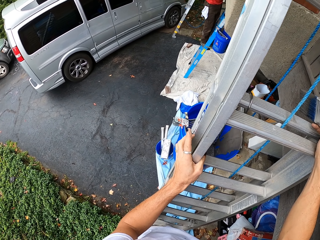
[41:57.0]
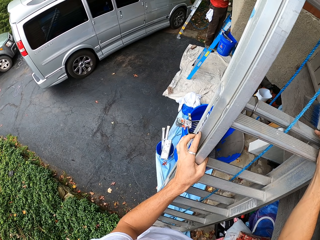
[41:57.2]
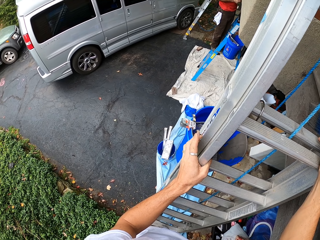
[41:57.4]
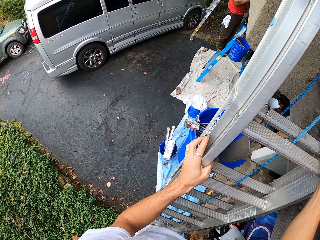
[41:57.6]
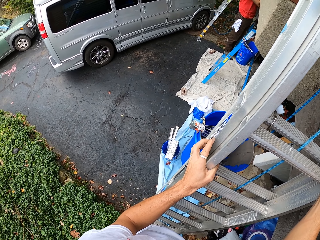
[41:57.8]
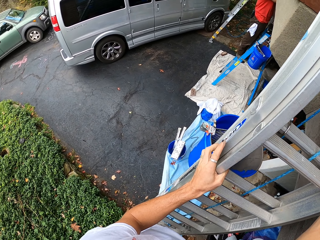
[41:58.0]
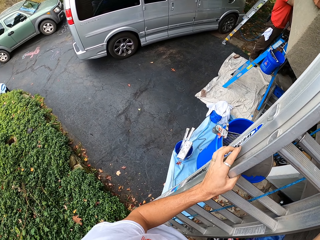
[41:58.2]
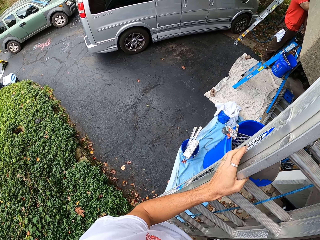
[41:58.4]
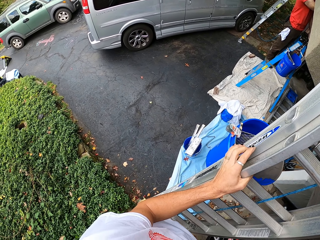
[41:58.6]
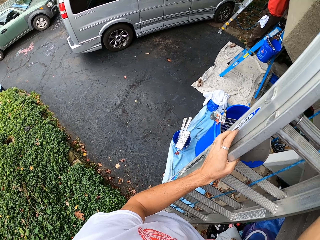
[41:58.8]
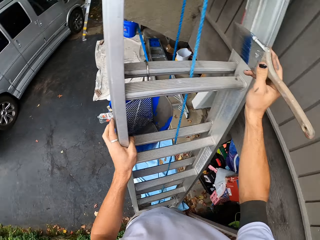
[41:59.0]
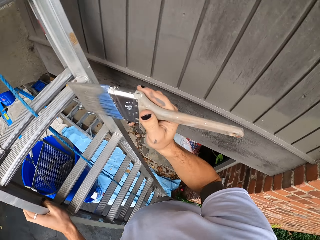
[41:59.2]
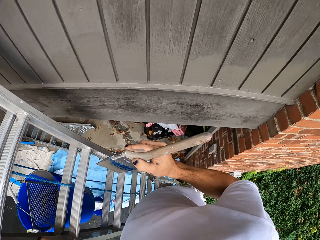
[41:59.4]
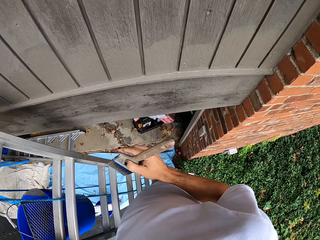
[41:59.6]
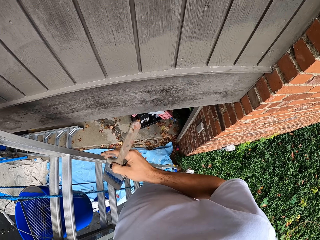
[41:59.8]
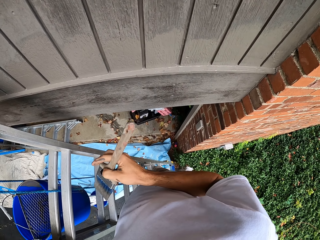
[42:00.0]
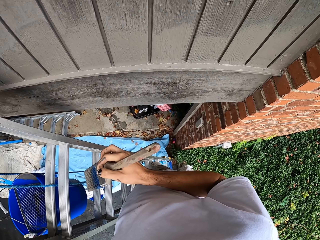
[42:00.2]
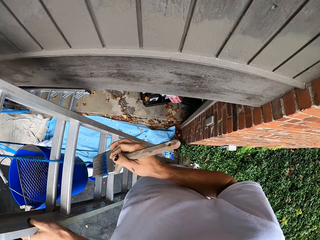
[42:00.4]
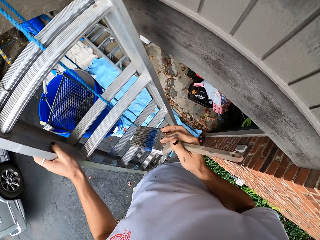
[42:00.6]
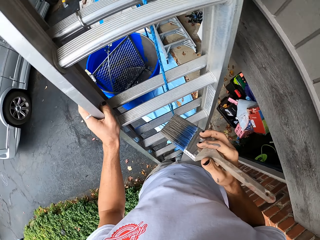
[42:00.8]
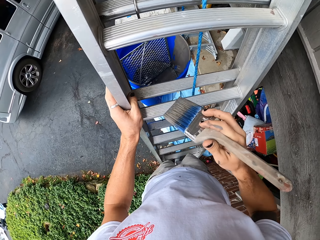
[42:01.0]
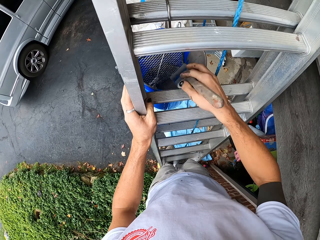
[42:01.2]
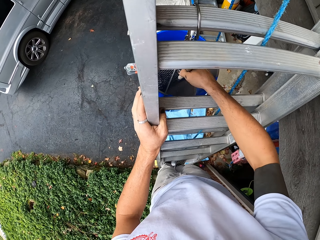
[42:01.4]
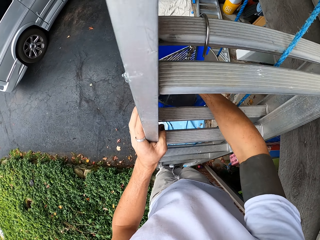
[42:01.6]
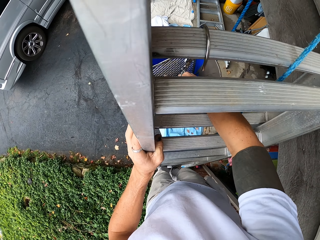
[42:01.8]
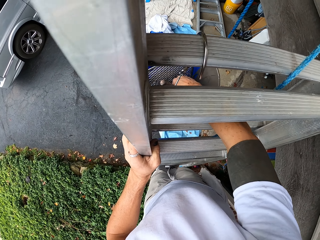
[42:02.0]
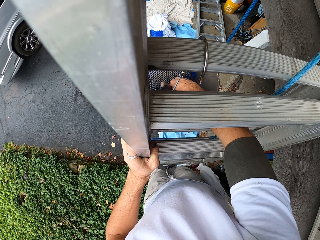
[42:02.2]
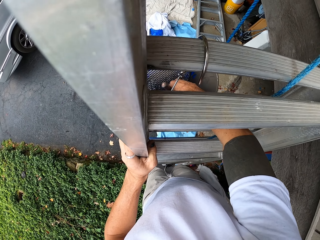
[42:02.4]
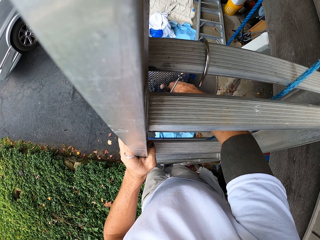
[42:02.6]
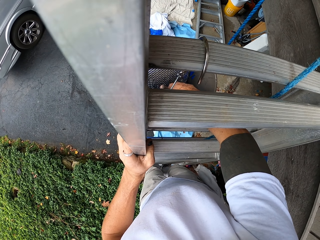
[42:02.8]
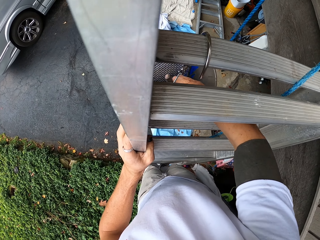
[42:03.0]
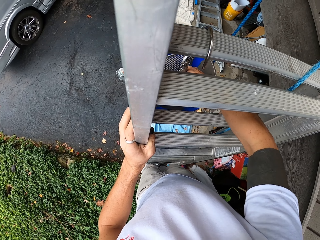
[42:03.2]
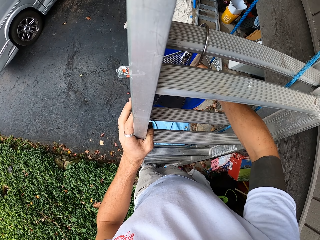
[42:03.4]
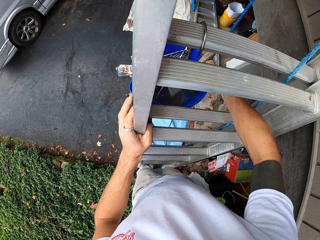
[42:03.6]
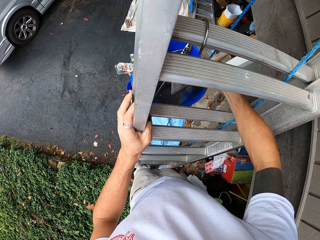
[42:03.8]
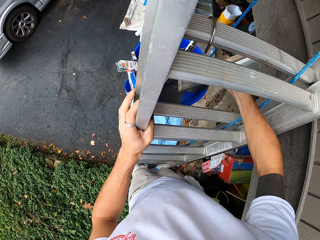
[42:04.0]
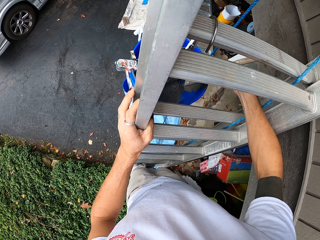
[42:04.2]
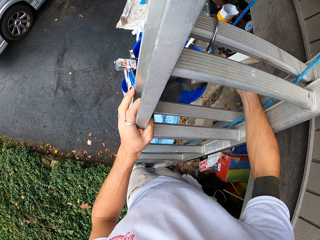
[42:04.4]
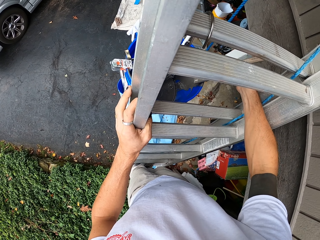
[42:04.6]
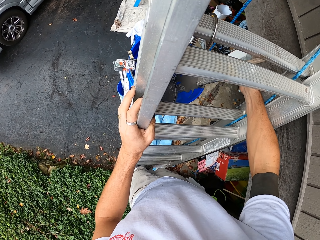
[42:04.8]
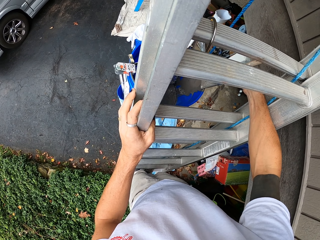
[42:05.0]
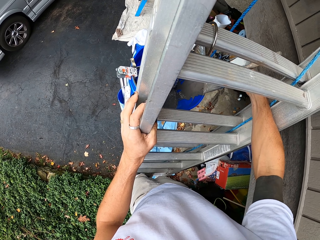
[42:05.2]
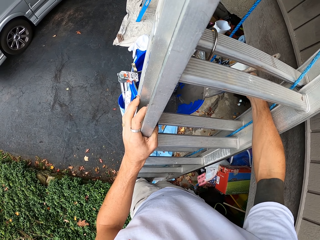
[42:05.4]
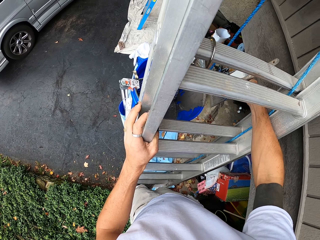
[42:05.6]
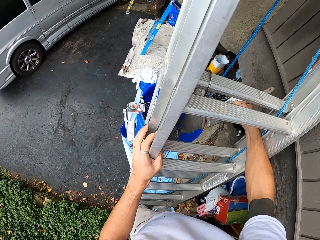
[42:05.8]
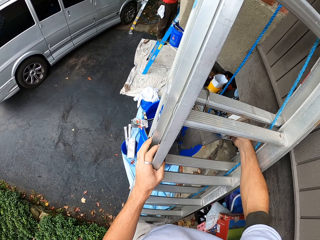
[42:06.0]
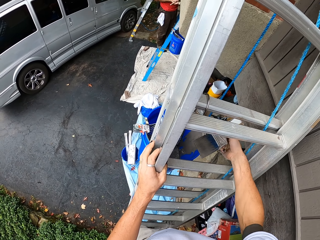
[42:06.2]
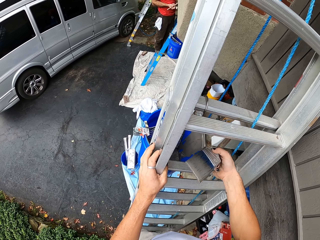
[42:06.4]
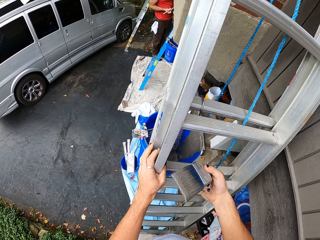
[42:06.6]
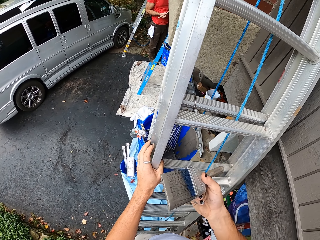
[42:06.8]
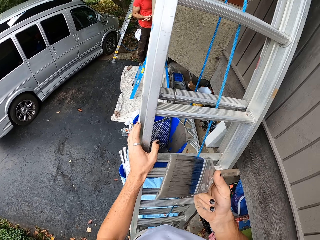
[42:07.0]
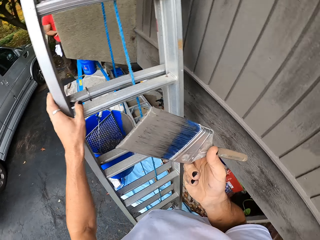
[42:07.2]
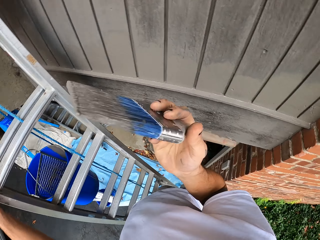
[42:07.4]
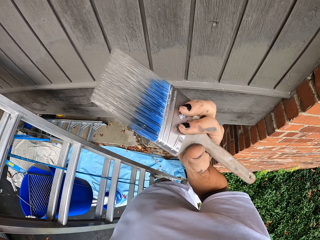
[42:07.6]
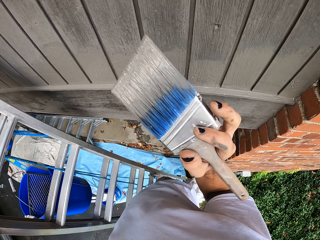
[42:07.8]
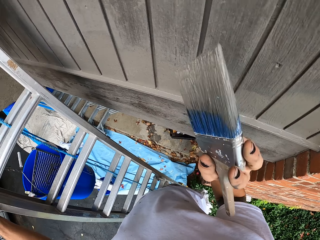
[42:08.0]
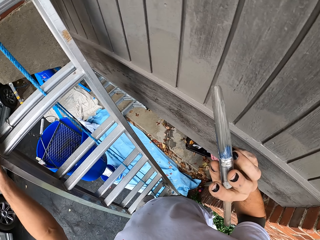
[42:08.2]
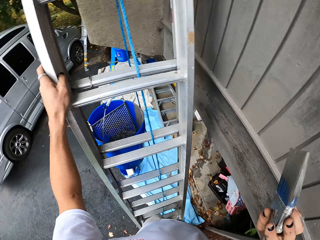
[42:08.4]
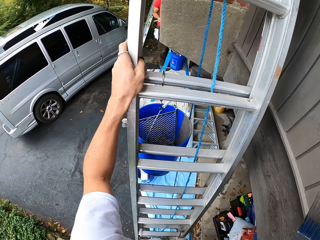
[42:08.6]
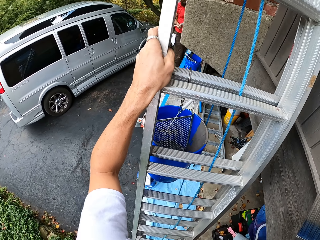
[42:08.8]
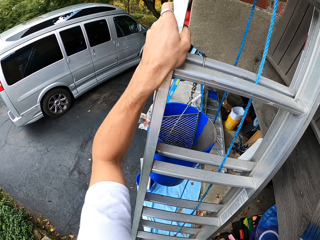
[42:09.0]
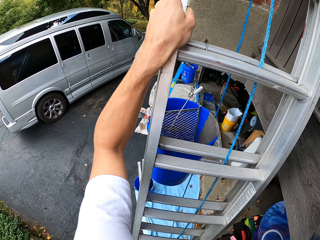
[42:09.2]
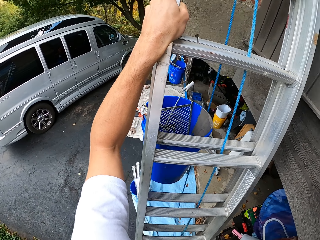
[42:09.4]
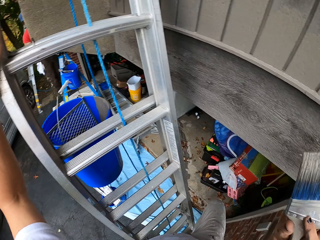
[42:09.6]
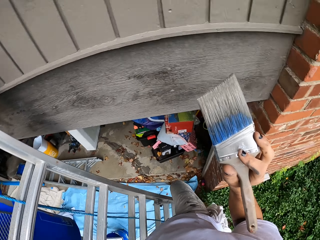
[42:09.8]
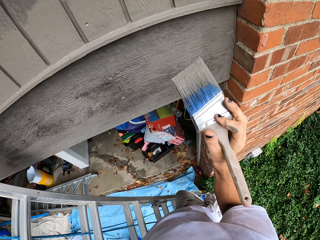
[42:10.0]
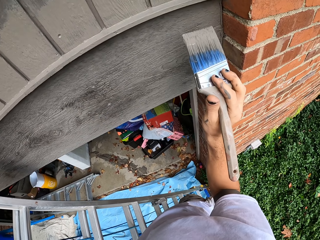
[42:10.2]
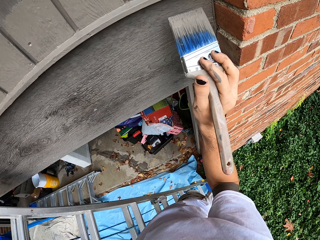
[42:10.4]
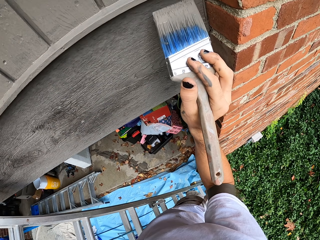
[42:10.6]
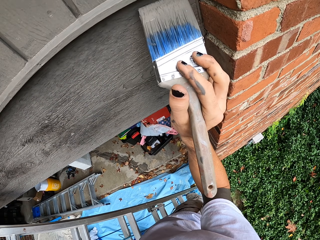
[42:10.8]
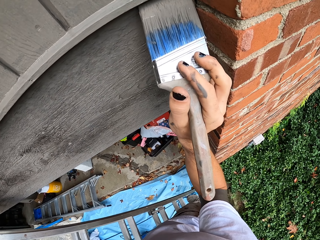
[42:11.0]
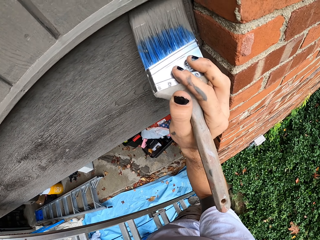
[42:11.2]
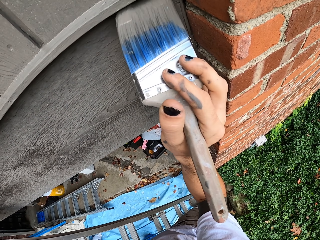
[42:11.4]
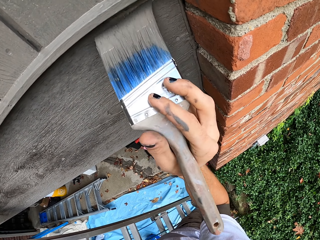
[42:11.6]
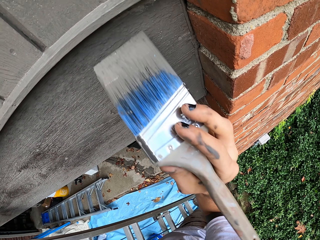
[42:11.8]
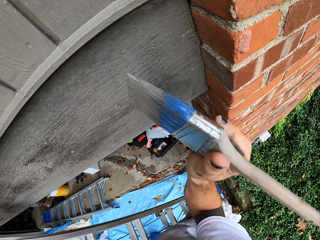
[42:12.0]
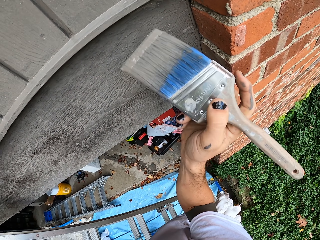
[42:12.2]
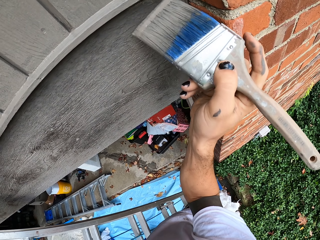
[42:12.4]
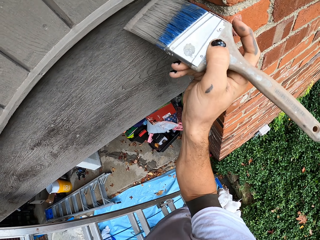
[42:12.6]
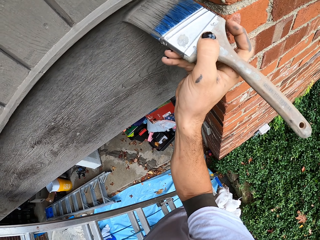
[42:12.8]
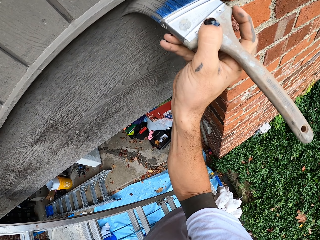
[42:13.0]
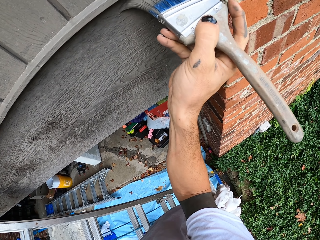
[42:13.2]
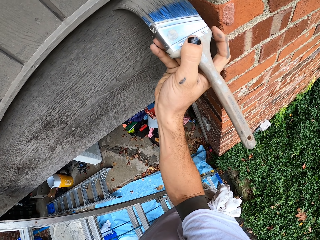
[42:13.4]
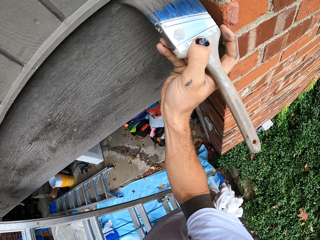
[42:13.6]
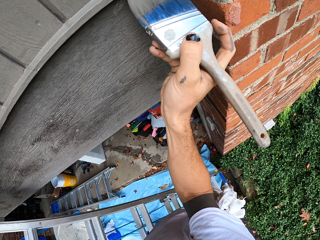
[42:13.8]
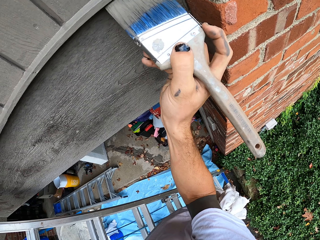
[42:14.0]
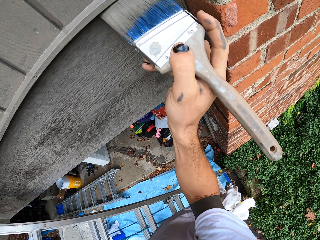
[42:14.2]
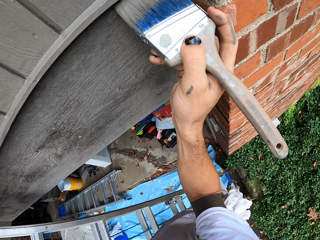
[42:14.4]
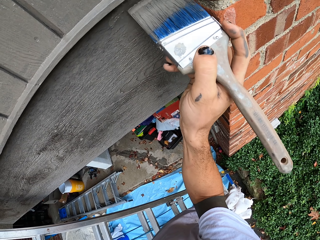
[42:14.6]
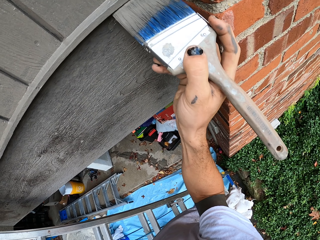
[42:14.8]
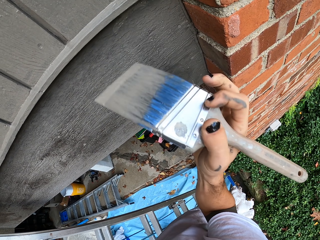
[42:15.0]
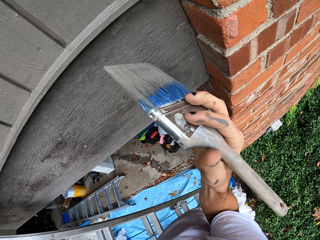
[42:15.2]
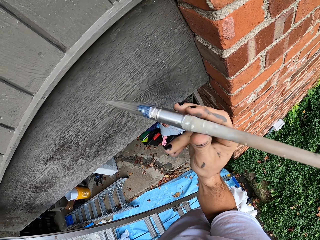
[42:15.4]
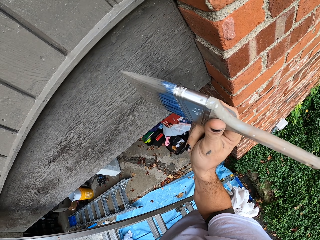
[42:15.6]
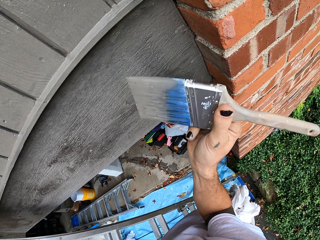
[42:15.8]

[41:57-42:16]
The camera wearer adds paint on the brush from a bucket. They remove the brush from the paint. They look around. They apply paint on the house wood wall using a hand brush.

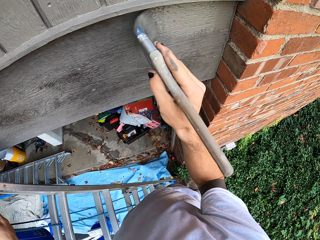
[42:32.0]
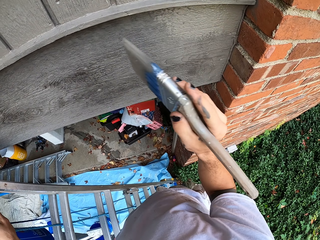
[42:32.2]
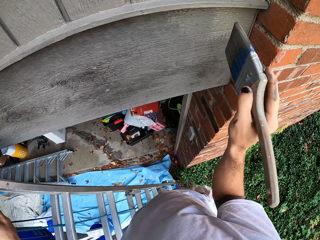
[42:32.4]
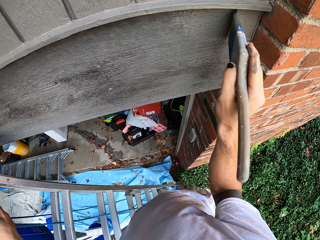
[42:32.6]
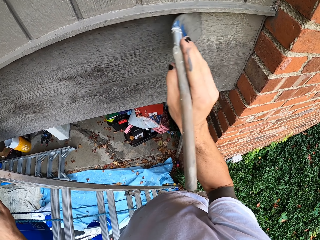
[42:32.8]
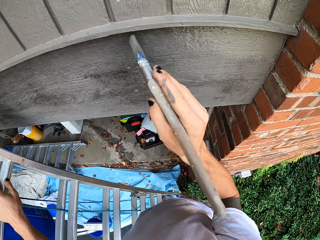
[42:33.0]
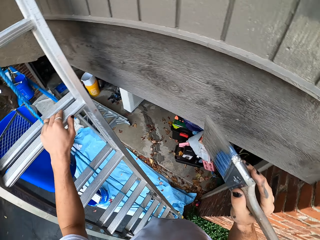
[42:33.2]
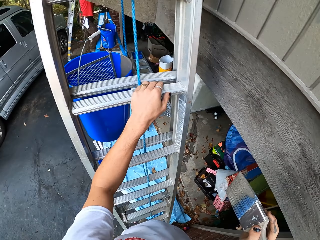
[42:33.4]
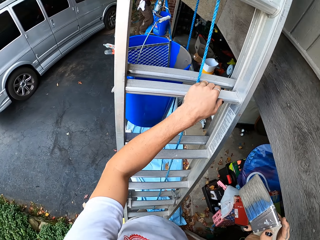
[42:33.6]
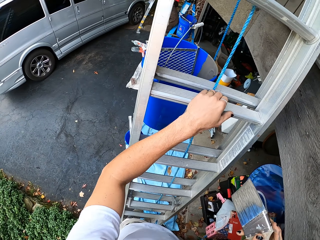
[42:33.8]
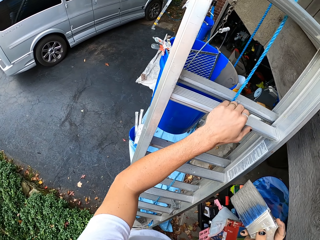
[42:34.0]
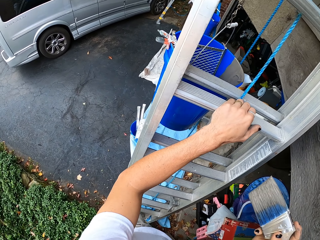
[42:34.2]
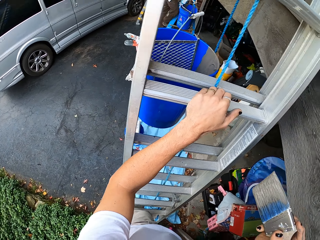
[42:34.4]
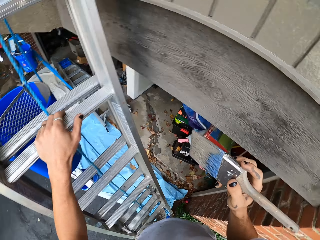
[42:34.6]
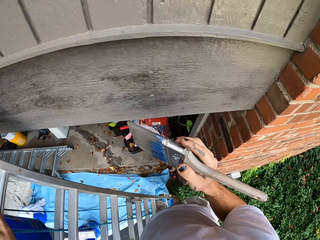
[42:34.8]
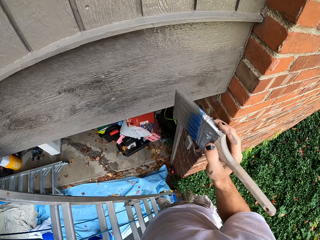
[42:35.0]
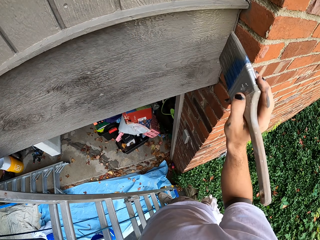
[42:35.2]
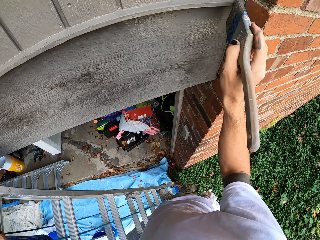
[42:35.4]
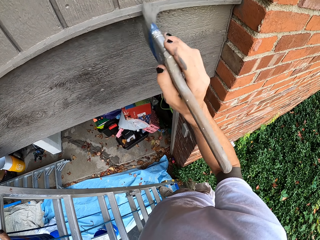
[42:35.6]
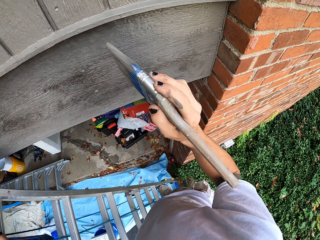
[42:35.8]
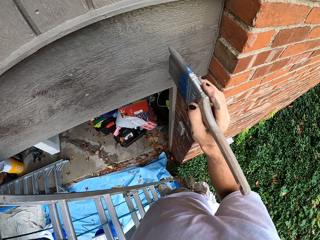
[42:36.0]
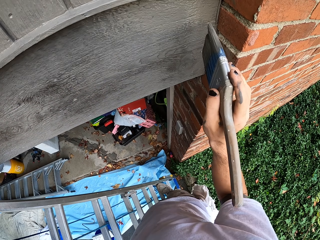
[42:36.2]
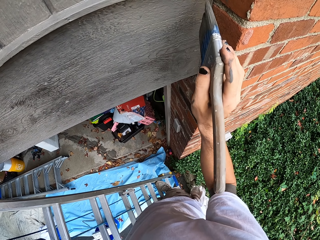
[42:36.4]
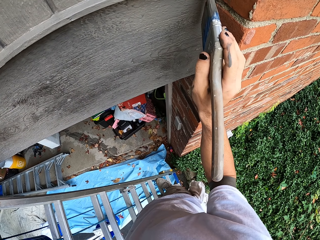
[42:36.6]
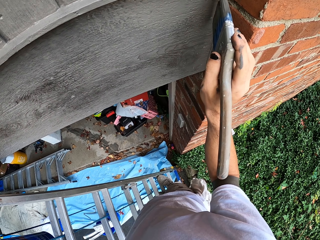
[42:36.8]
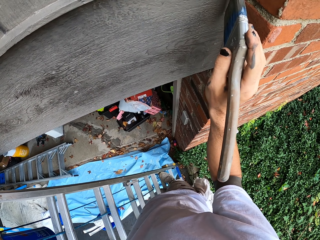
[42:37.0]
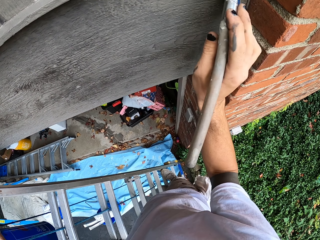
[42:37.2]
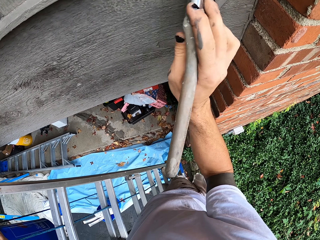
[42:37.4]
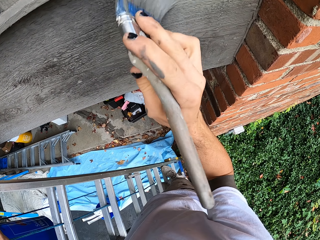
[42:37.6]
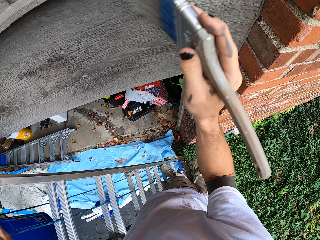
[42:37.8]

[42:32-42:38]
The camera wearer looks around. They paint the wall.
